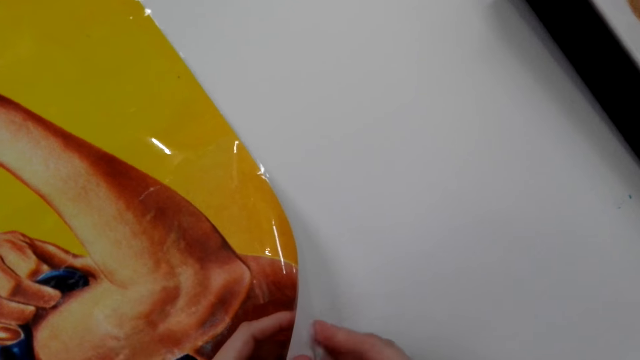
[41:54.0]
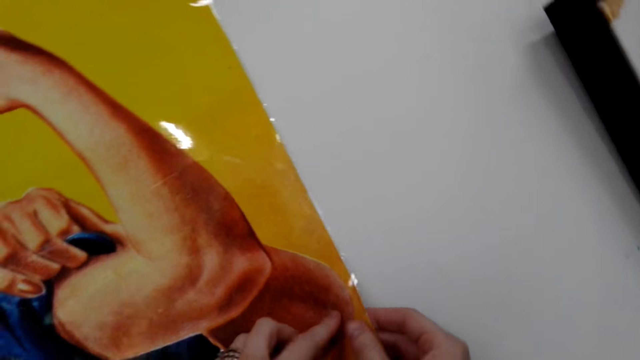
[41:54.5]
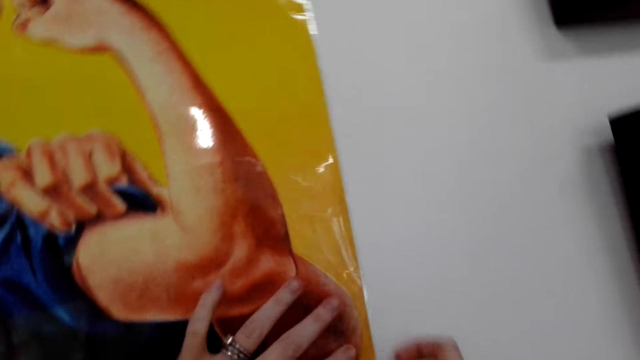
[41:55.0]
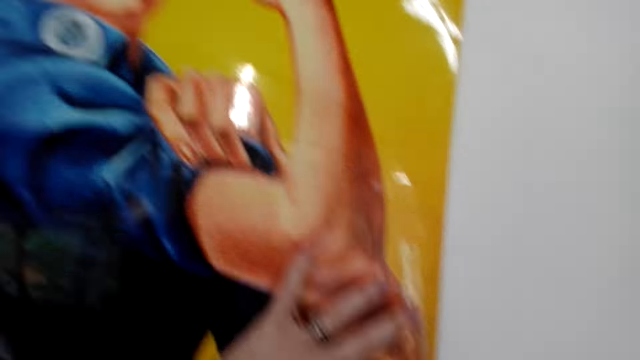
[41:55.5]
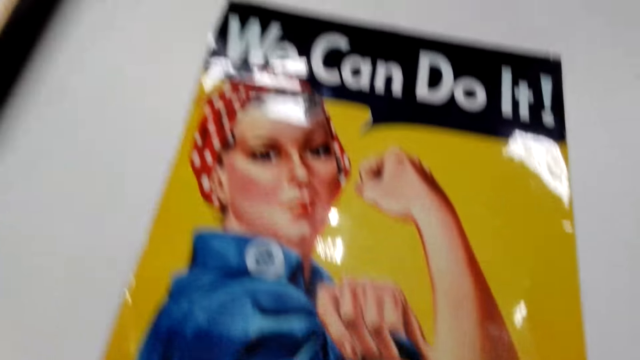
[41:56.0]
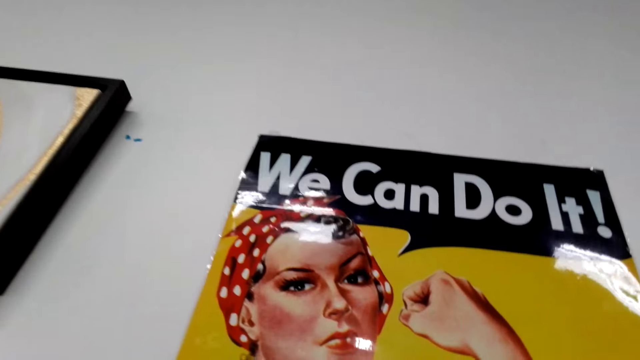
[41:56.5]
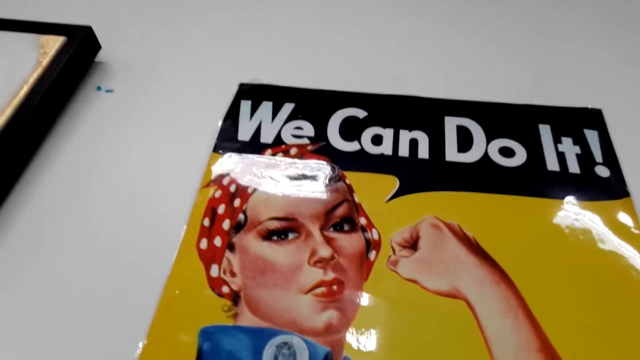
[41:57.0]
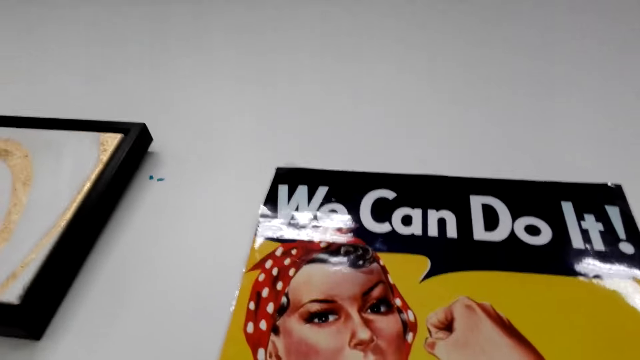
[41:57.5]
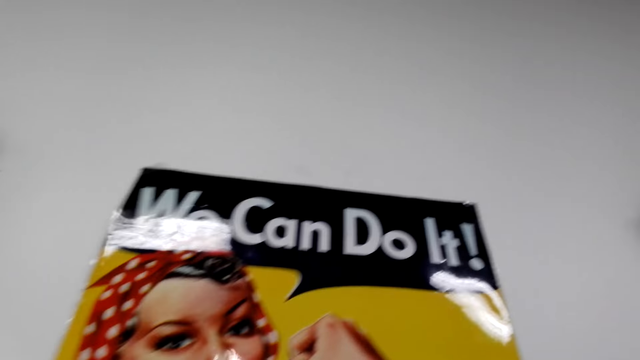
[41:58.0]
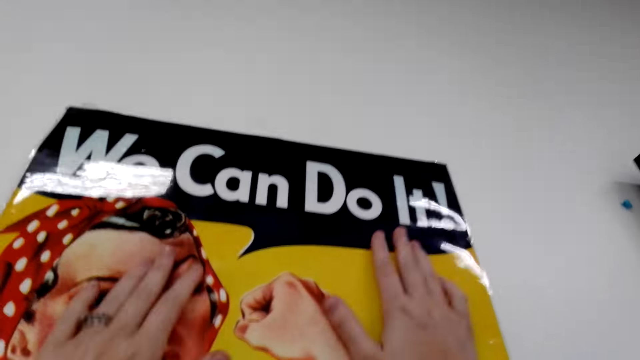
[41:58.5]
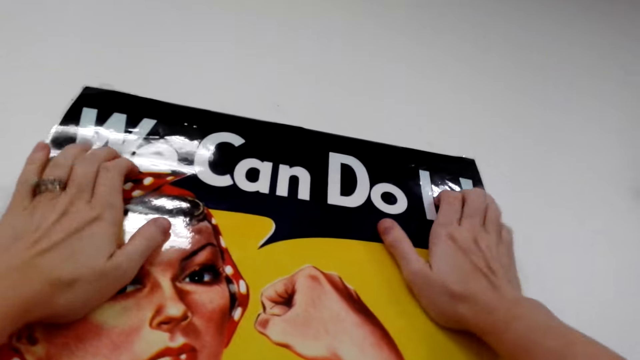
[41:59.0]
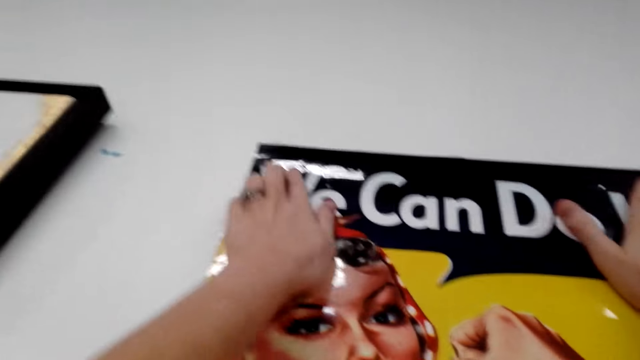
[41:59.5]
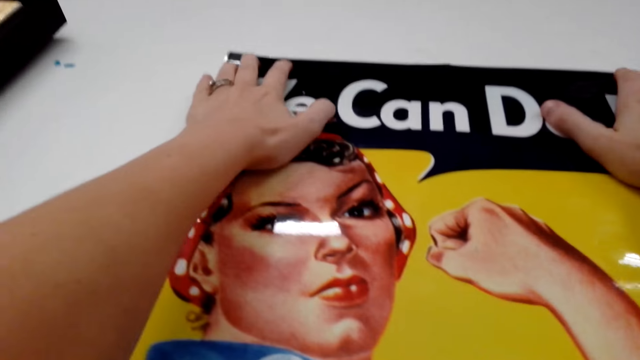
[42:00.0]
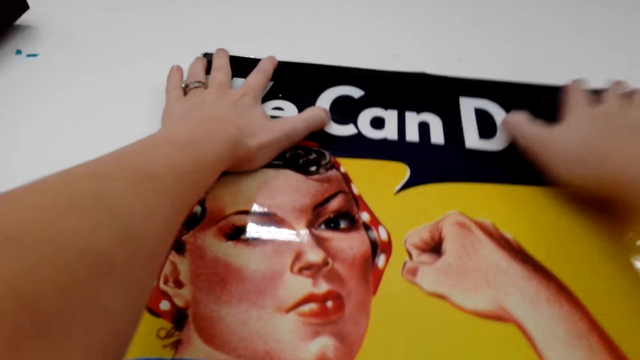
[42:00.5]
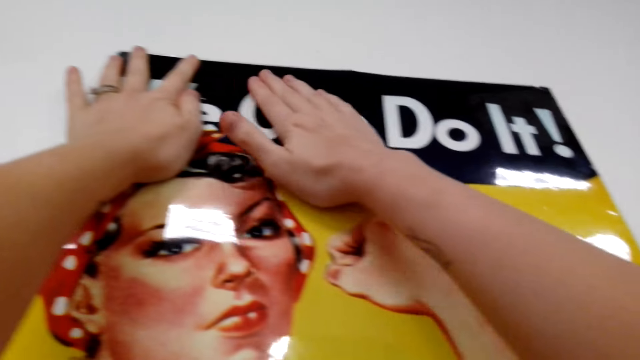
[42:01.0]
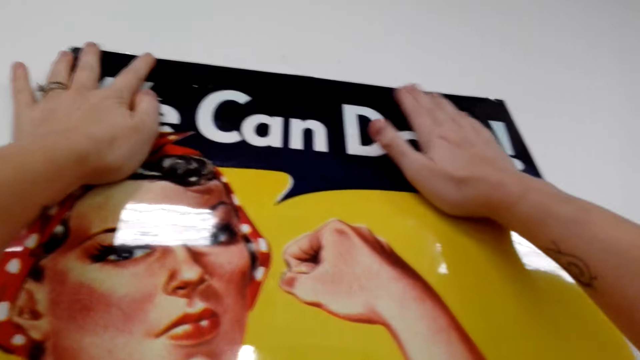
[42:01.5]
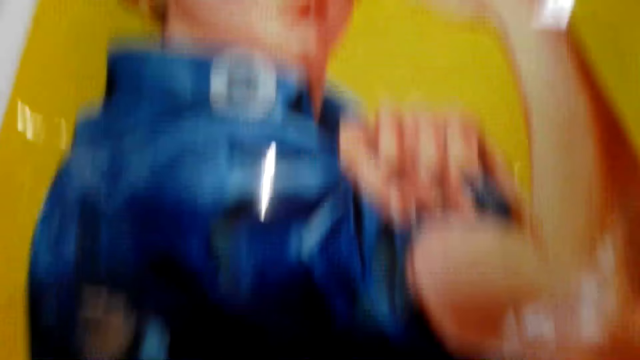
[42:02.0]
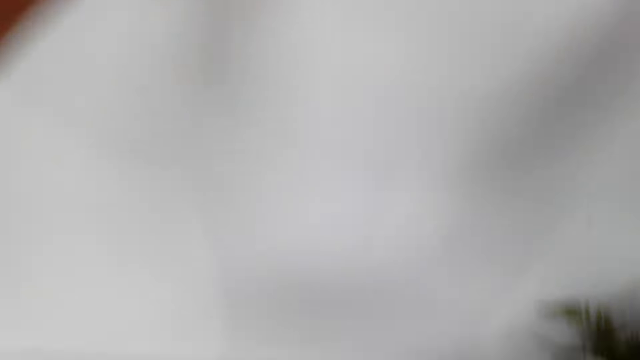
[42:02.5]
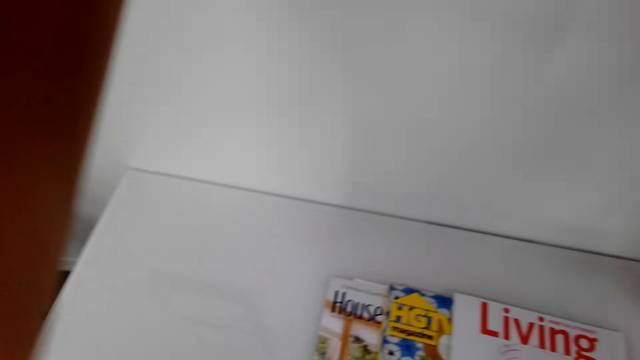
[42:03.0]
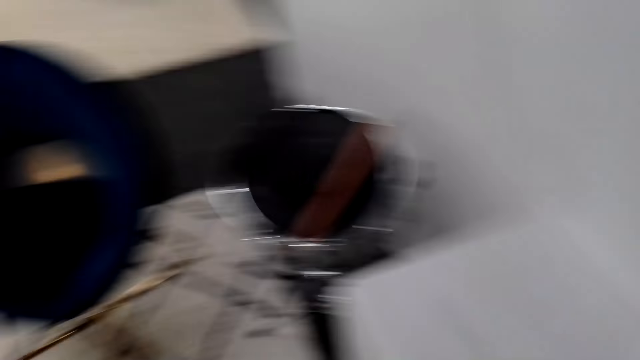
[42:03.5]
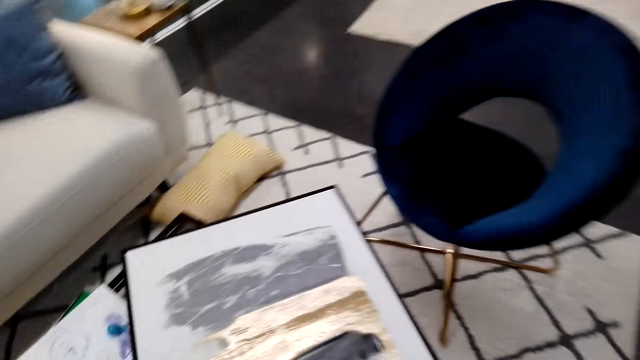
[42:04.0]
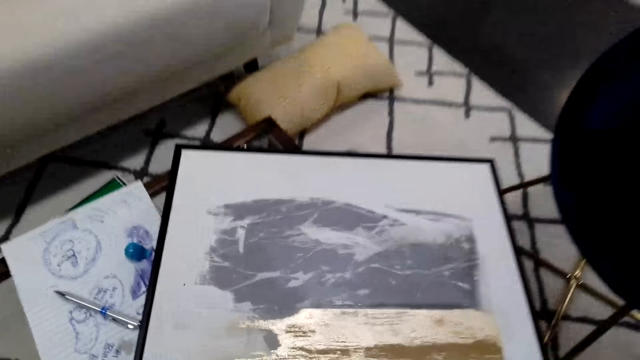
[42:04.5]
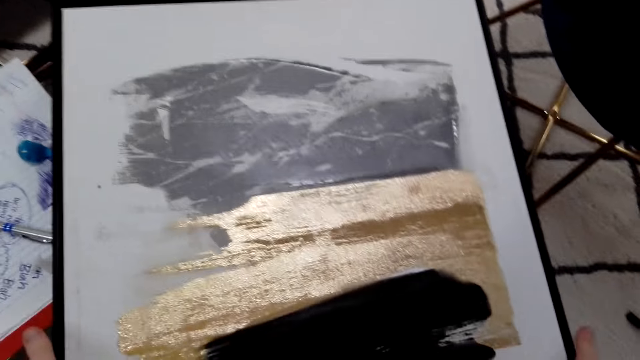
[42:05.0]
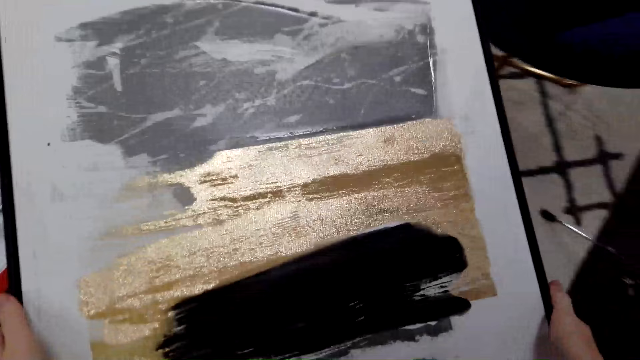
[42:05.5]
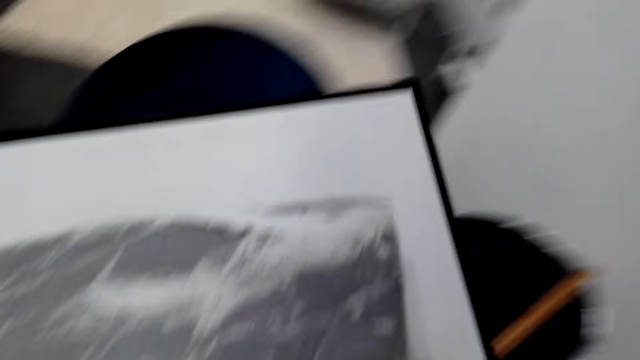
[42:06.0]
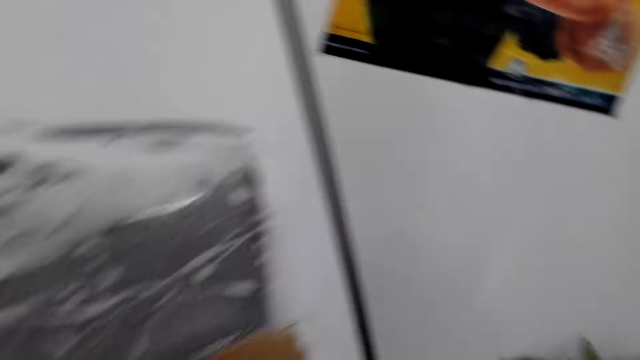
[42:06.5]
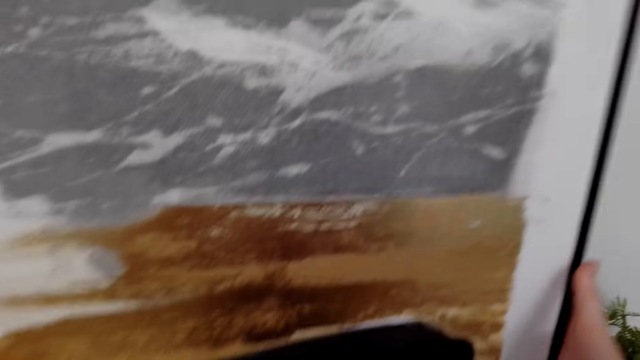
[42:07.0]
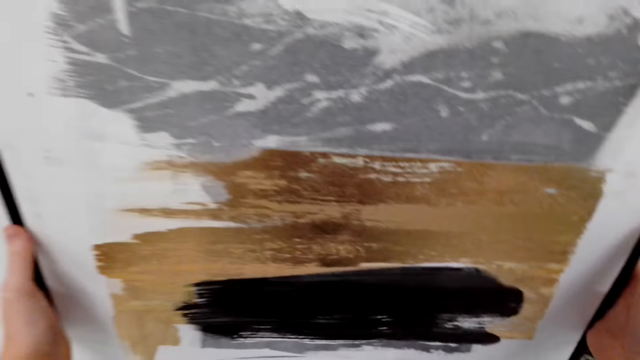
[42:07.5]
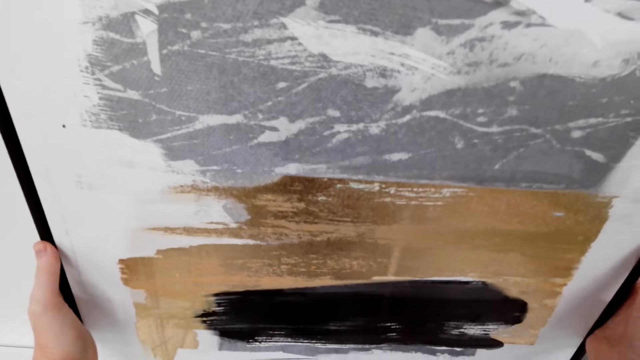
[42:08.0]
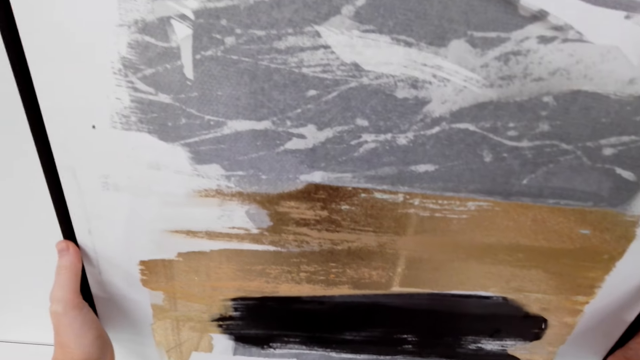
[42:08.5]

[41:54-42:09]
The camera wearer looks at the wall chart. They stick the chart on the wall. They look around. They pick up the sculpture on the table.

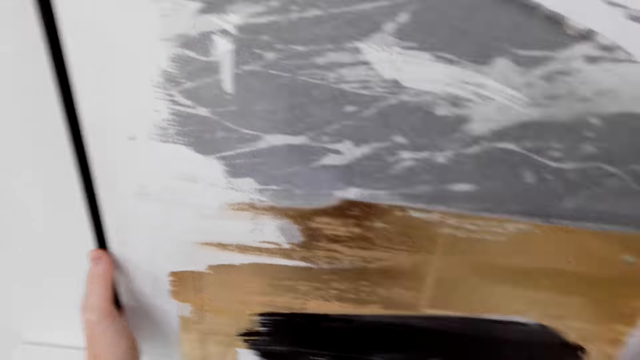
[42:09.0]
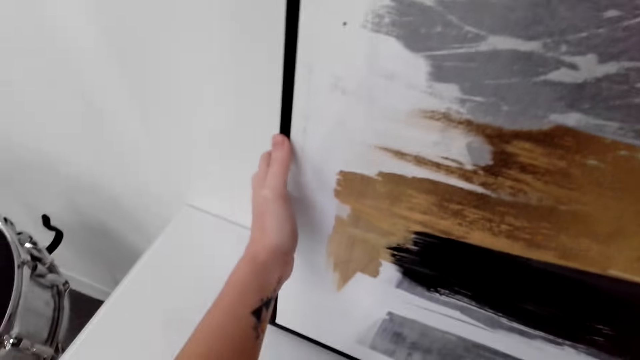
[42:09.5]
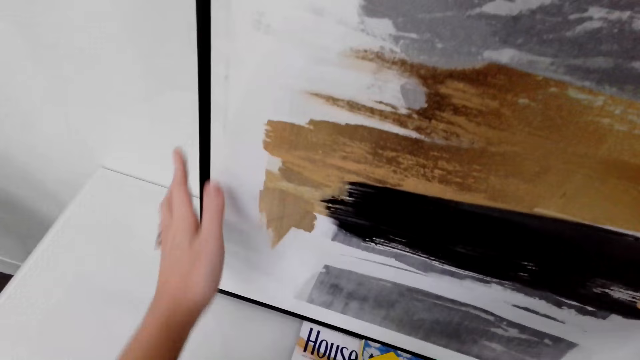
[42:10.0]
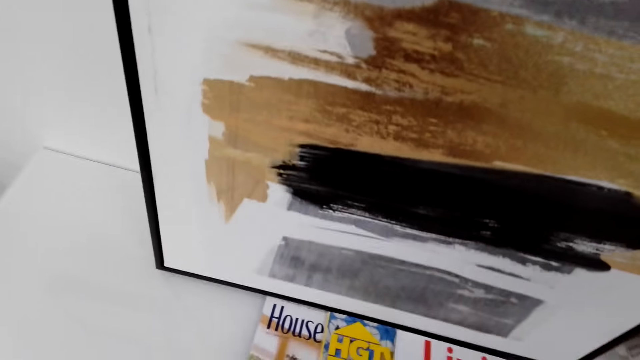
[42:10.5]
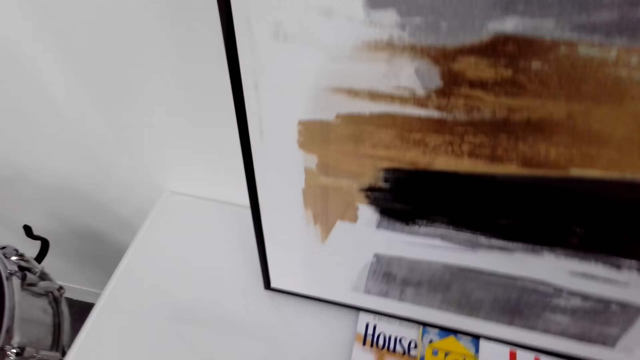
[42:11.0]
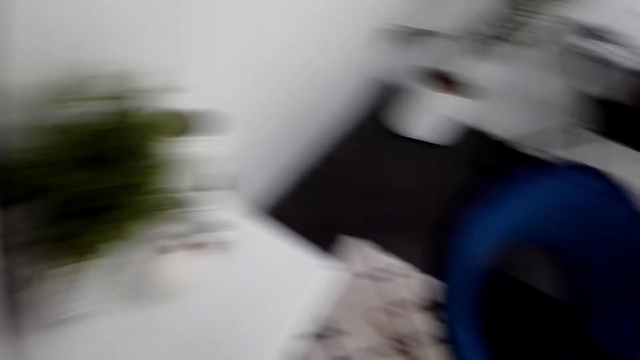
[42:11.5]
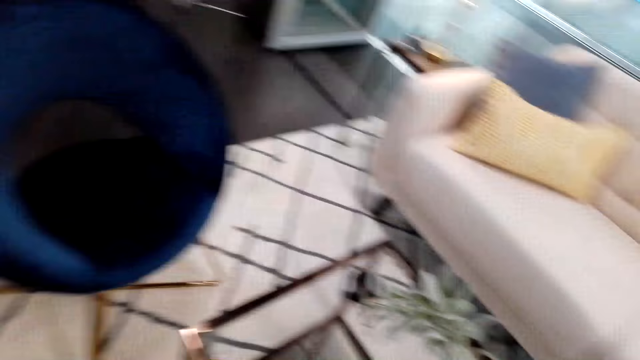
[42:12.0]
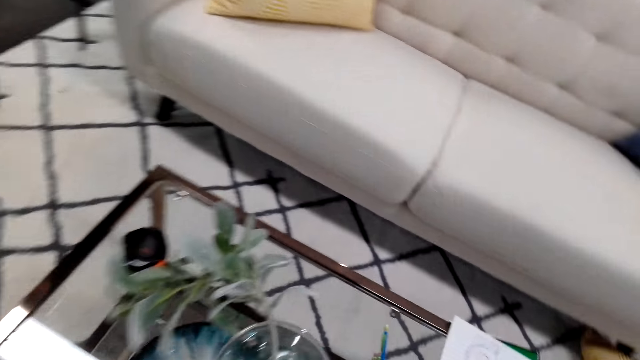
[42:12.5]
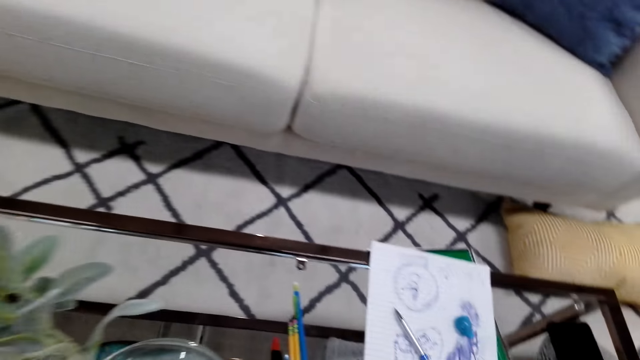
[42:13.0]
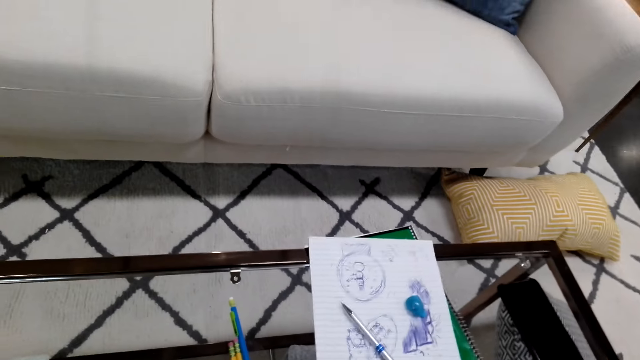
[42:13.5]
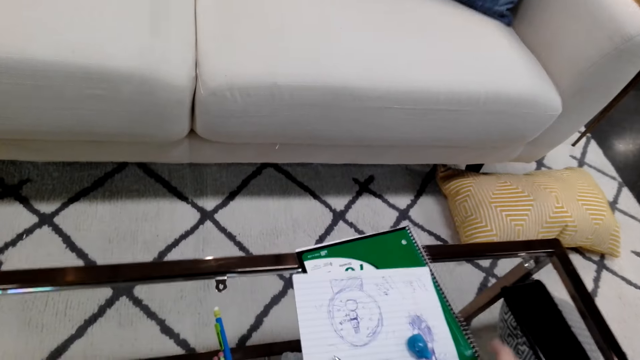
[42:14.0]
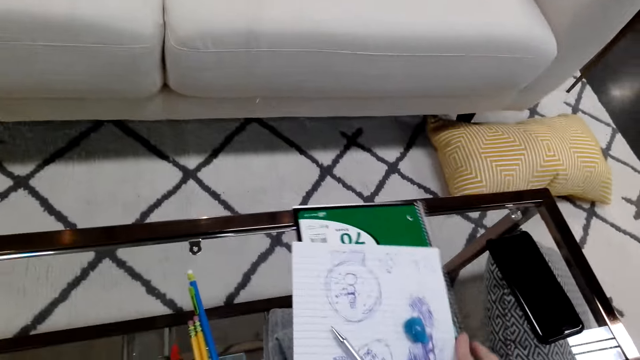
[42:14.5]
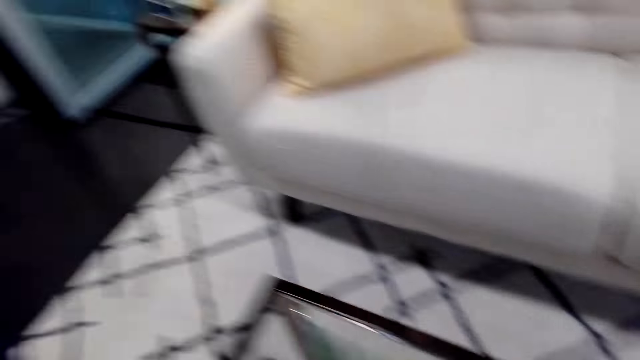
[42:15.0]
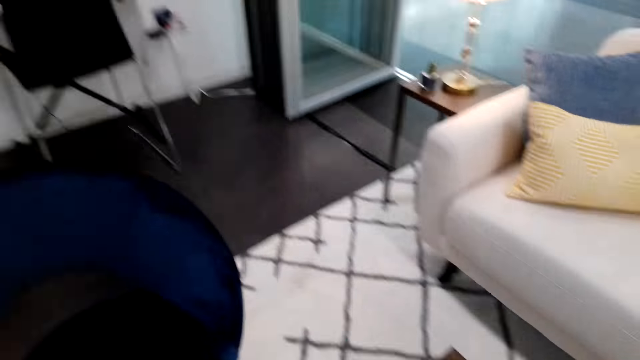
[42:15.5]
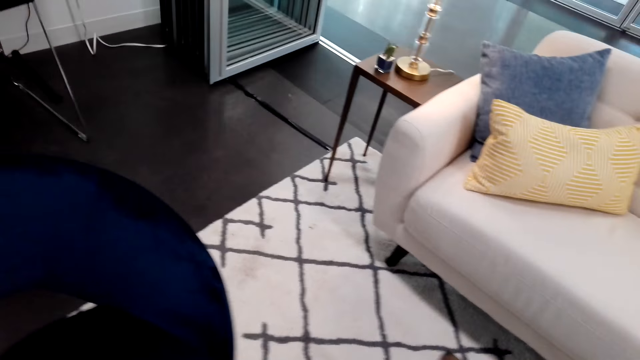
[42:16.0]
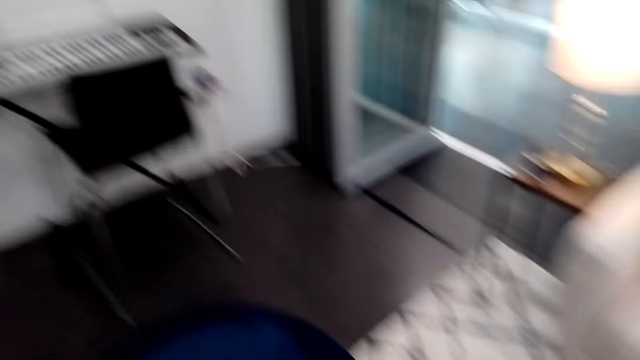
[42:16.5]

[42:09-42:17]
The camera wearer places the sculpture on a table stand. They dialogue with a woman. They look around. They touch a book.
